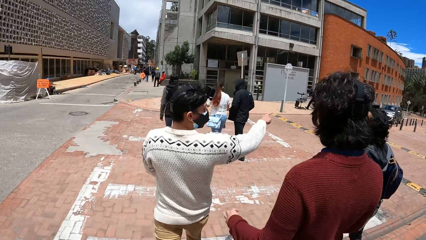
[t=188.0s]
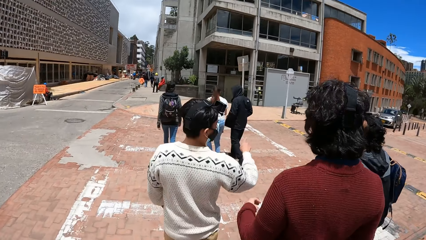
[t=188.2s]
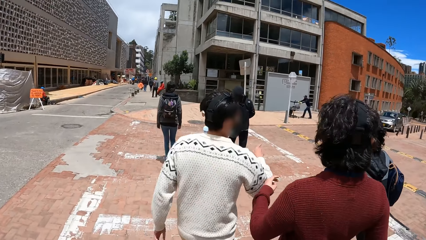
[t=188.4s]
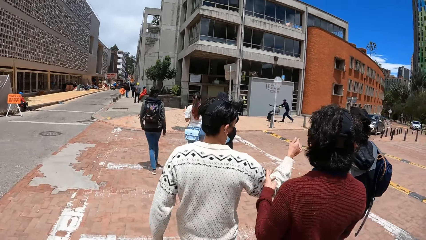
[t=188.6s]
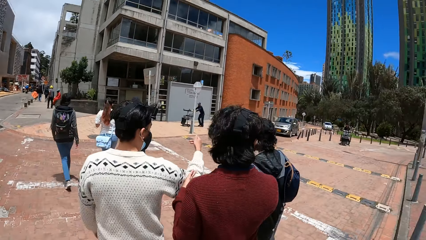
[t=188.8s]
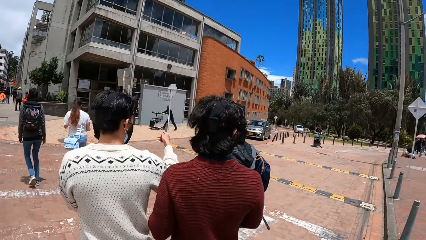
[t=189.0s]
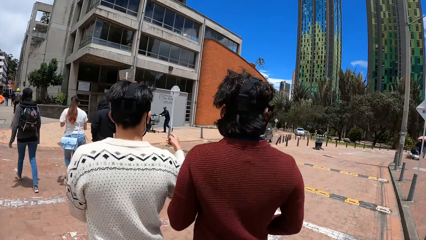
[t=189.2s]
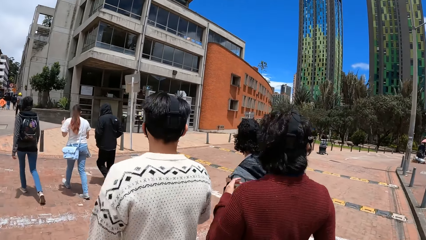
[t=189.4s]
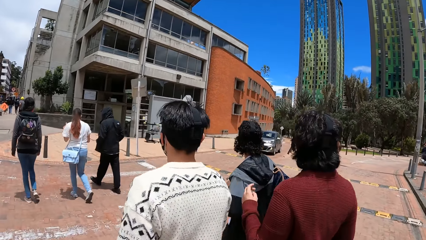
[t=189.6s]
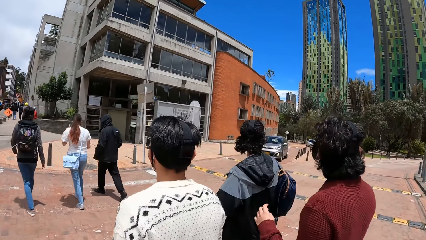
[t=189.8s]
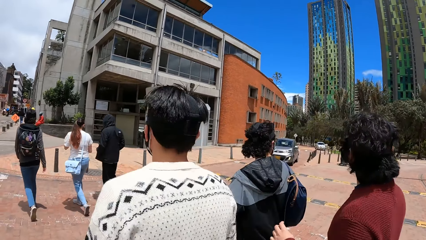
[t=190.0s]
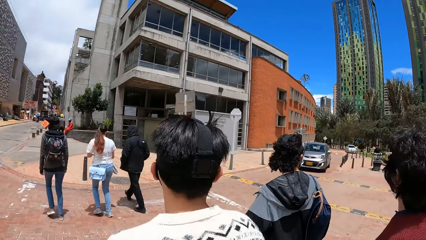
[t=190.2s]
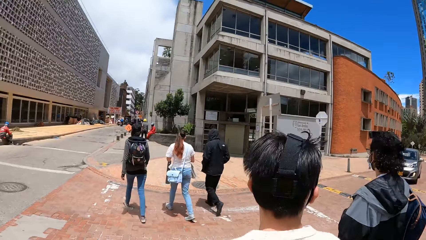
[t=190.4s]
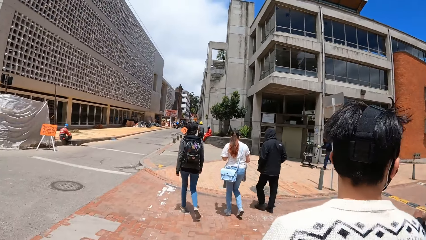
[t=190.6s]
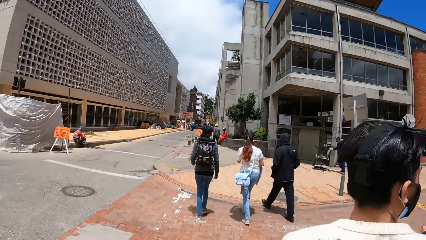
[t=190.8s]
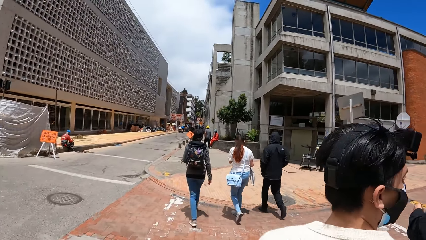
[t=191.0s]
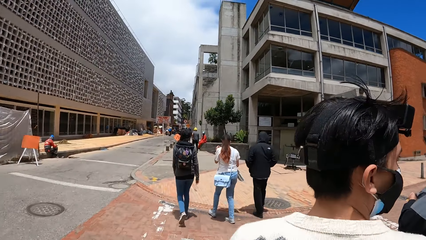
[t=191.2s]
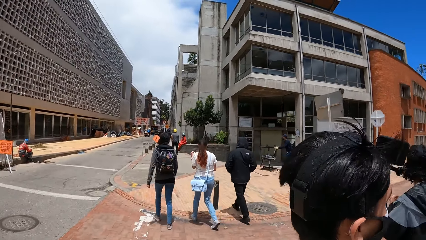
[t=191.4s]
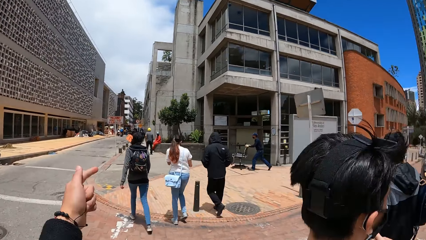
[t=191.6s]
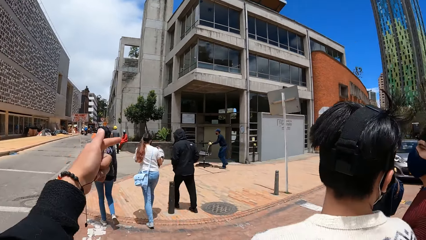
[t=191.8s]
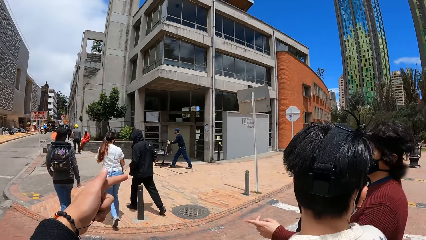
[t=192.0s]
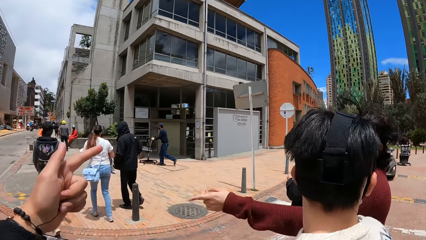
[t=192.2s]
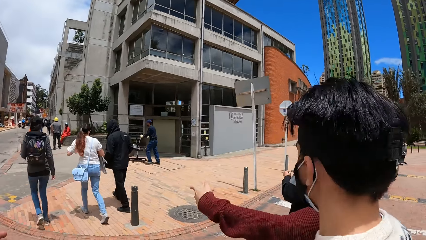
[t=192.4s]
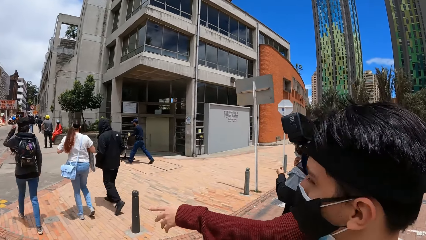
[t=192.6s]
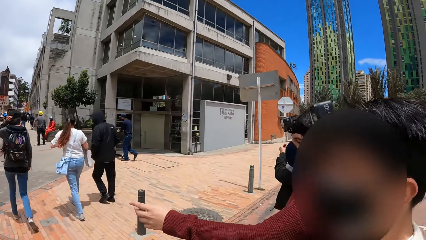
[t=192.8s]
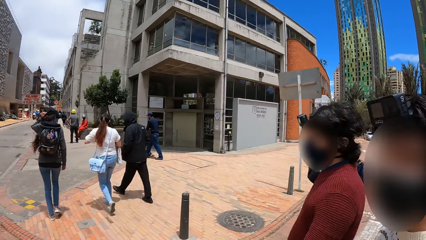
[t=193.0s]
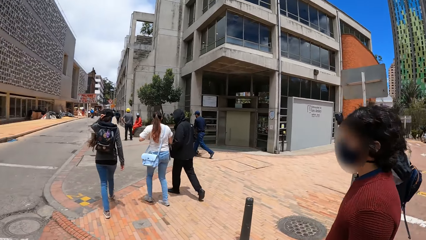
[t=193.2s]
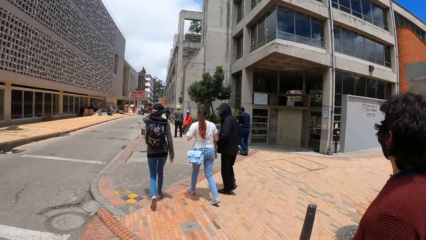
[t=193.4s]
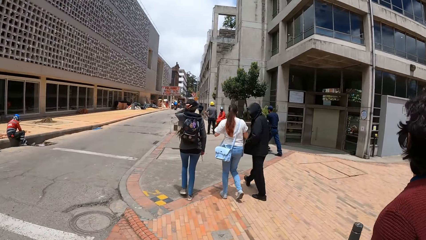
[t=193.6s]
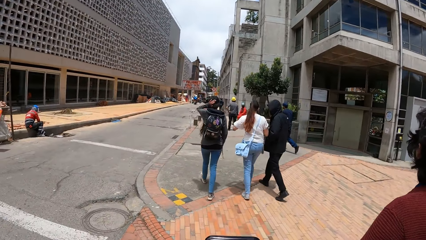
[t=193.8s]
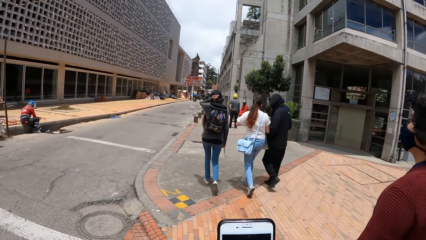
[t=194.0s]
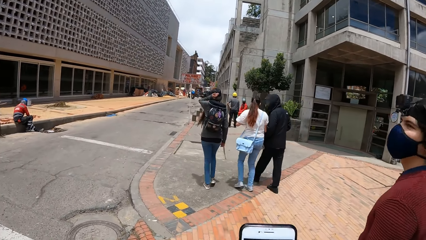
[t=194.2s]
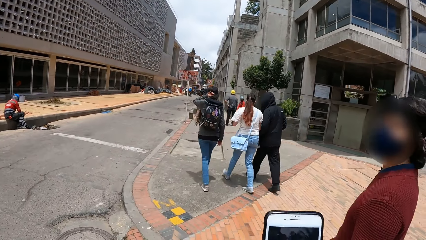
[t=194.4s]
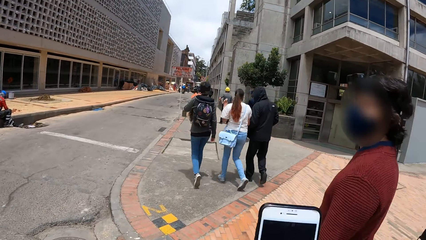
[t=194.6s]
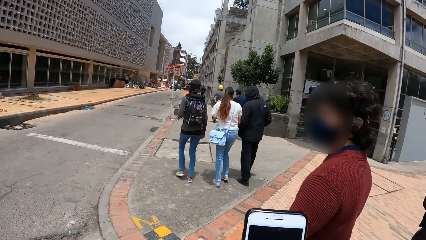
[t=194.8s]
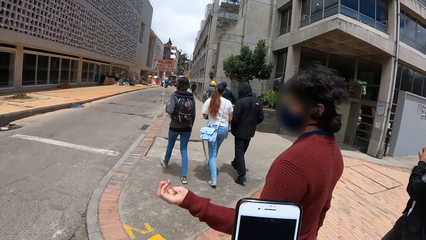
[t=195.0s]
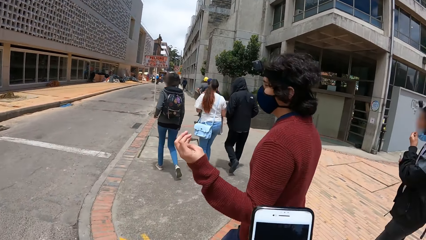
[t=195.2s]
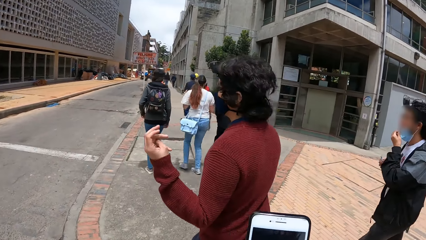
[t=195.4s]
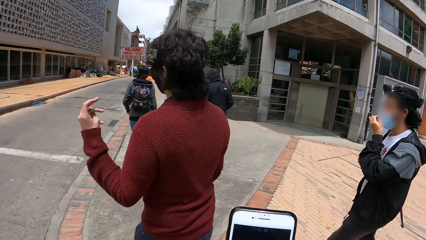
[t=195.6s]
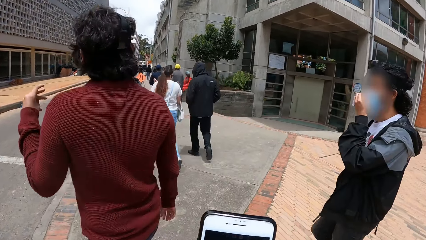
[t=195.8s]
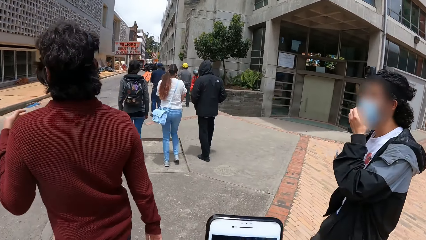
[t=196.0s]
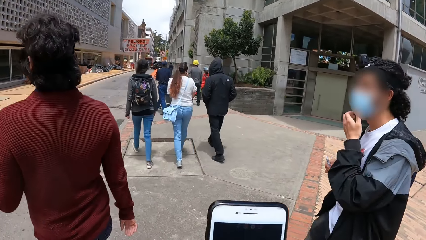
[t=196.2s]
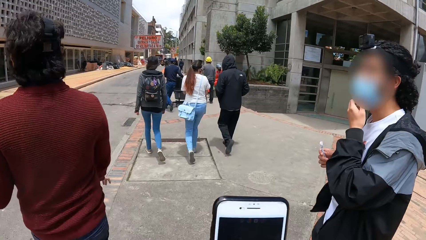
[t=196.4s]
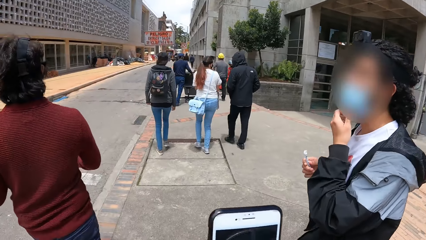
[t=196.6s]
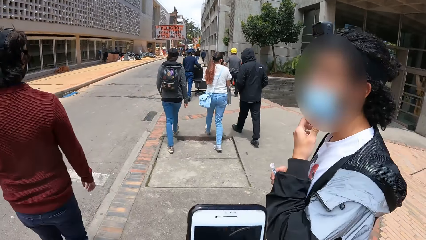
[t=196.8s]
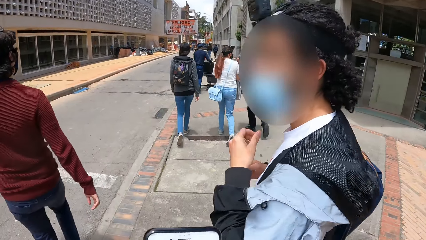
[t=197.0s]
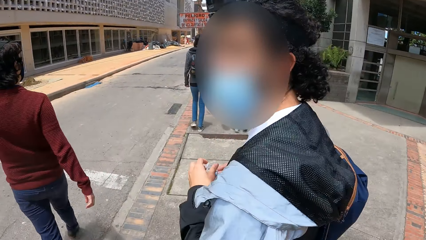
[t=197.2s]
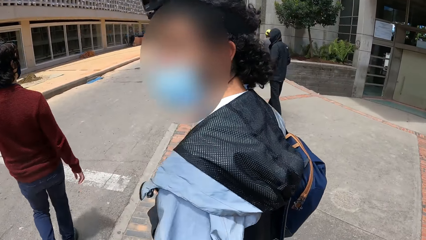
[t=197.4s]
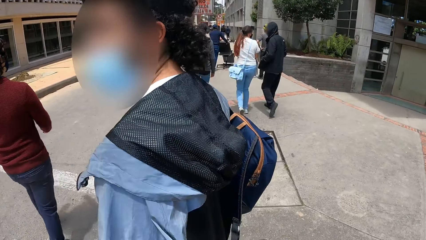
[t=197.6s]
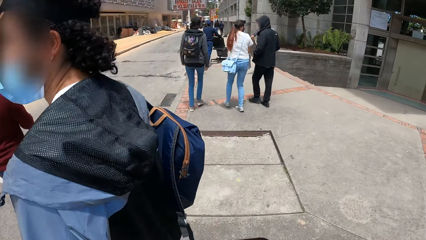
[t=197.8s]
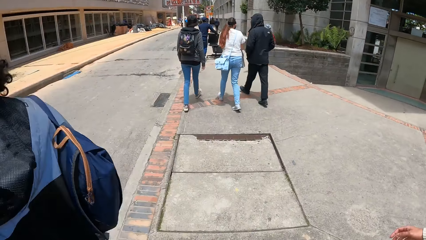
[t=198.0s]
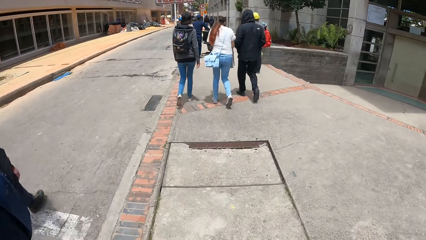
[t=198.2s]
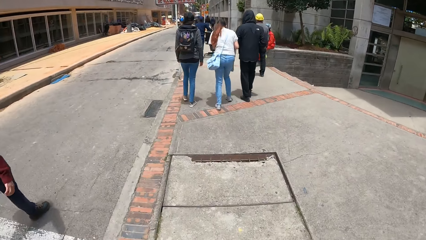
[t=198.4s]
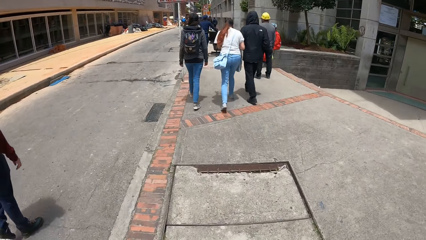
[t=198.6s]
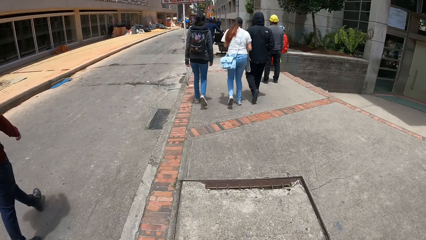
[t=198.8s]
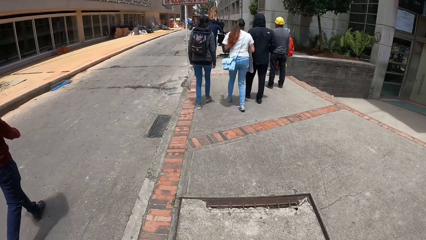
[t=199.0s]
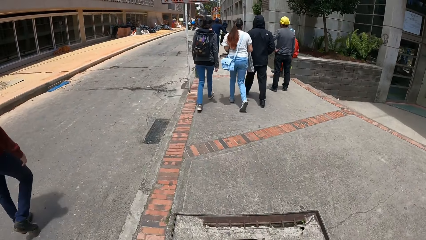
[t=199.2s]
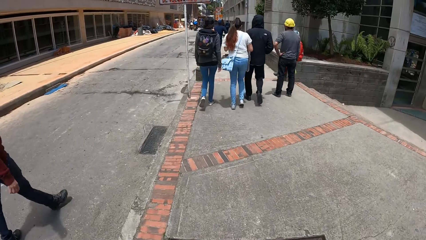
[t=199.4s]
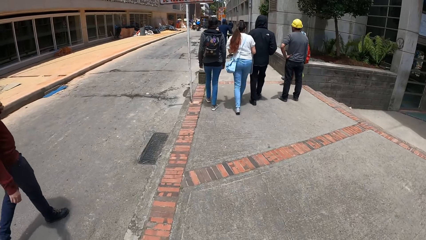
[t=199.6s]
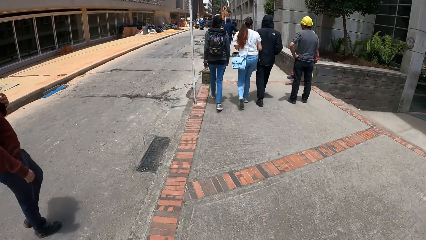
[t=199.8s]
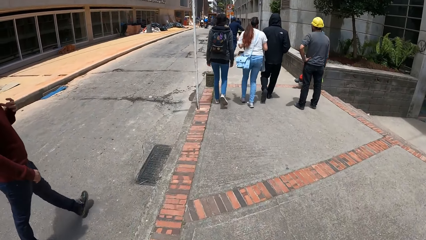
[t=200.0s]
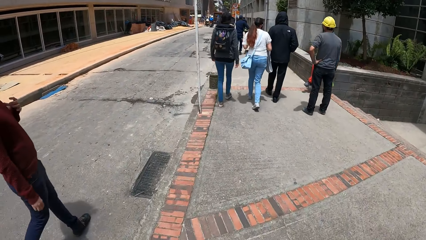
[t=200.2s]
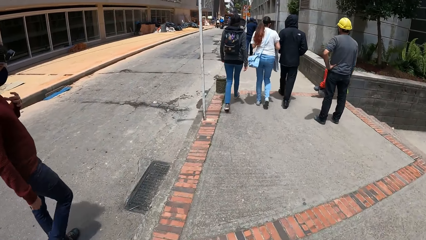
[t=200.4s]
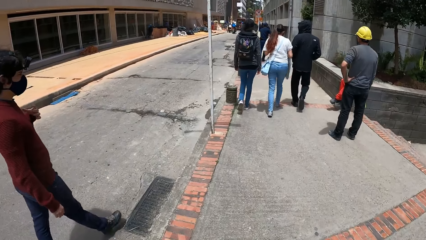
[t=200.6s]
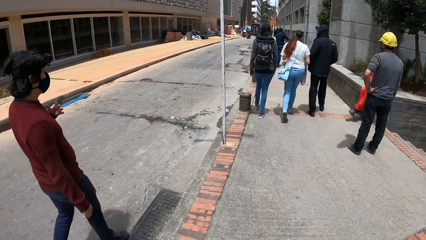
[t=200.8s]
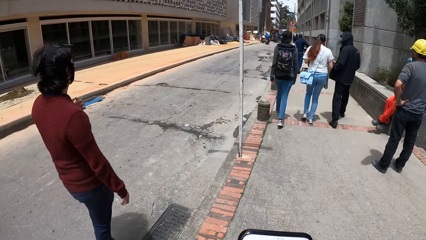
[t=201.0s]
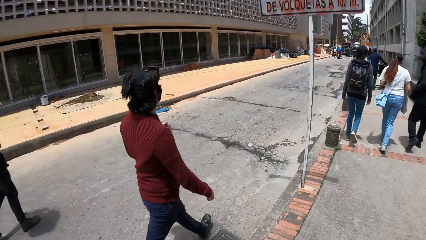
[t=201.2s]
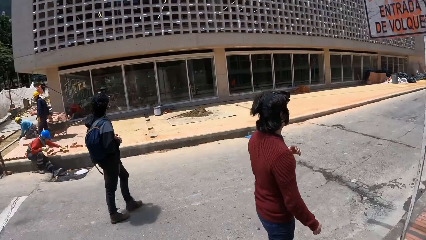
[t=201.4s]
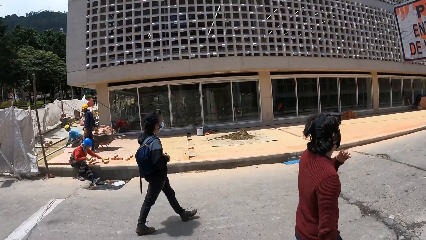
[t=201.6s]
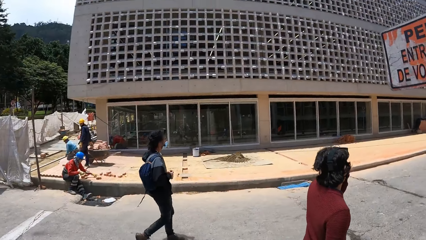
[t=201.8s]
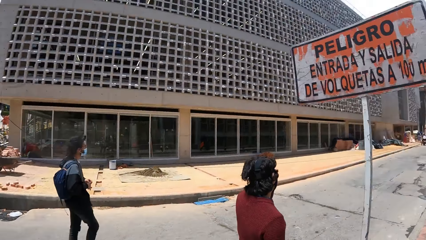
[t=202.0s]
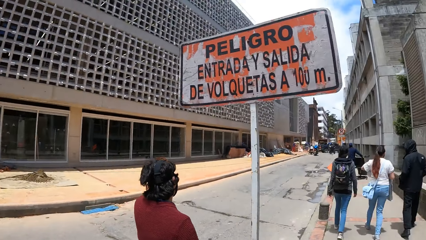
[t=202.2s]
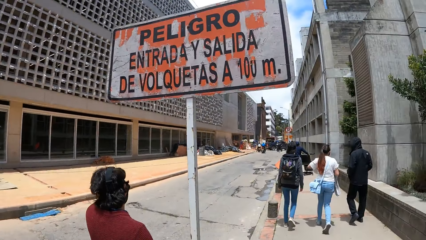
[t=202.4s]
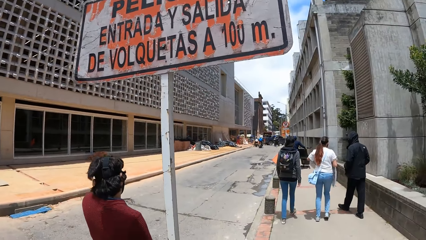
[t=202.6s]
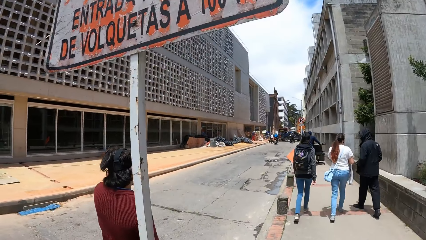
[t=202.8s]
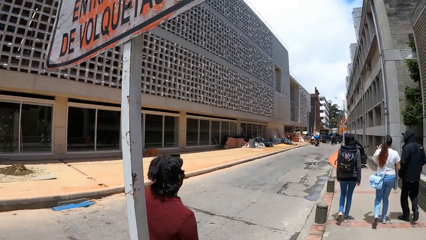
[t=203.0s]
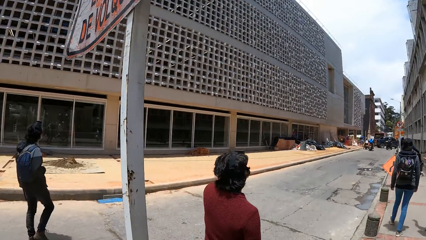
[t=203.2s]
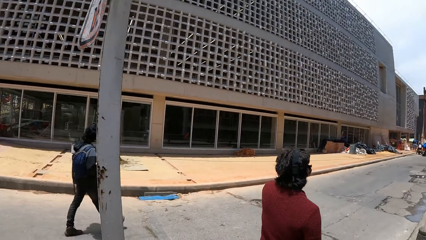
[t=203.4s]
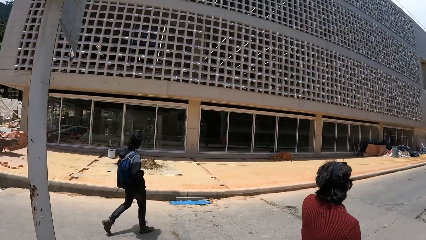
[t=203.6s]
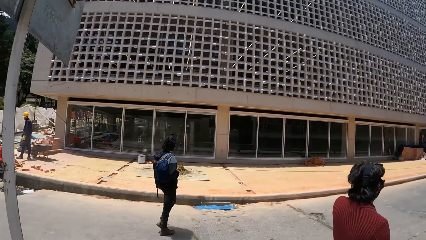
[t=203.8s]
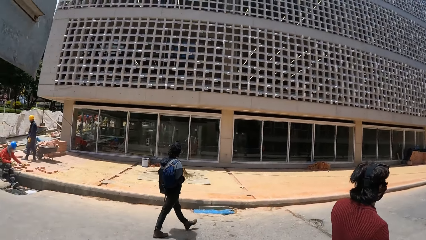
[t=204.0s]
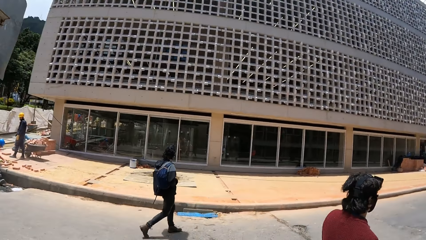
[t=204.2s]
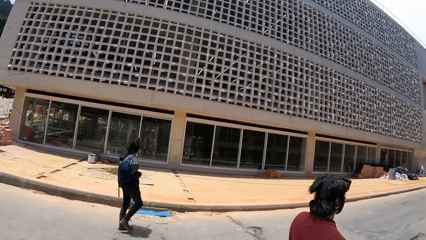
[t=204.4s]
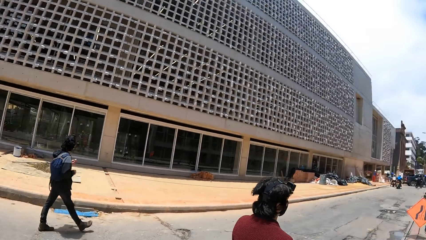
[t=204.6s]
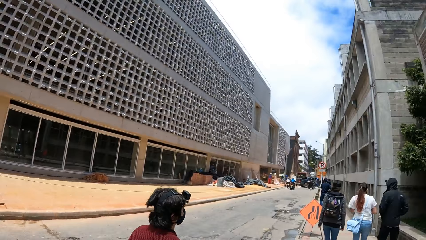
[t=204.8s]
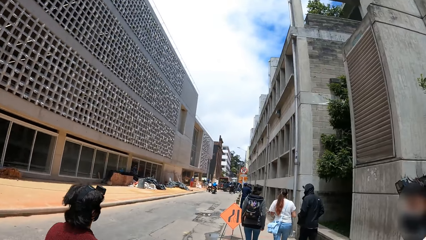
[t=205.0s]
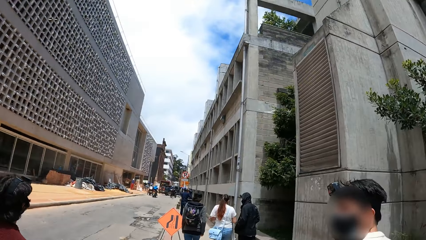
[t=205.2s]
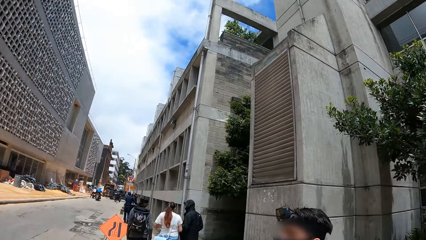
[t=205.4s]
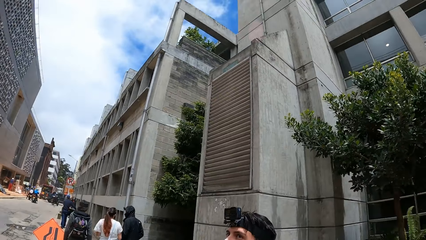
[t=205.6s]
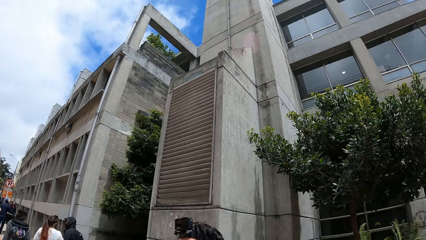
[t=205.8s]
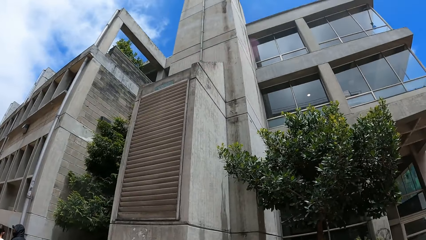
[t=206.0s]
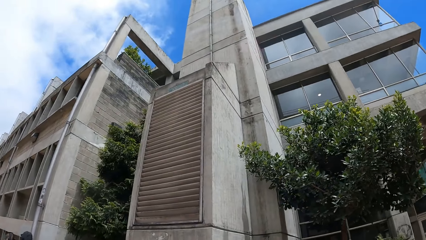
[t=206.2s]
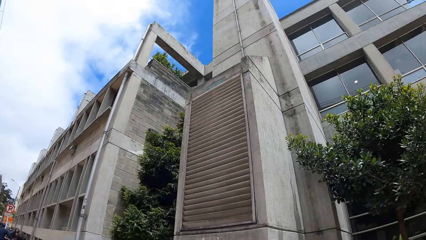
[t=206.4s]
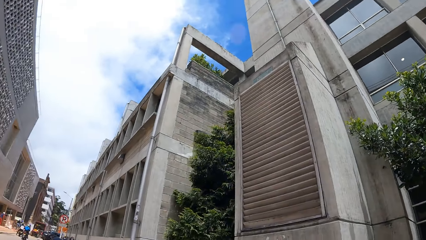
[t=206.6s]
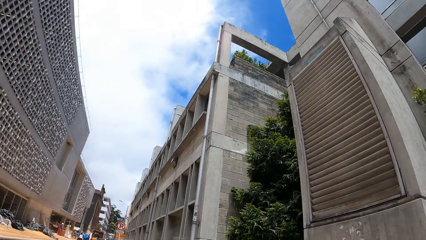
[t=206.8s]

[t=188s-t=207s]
A man walks around. Another man walks along a woman. The camera wearer interacts with a man and another man. He walks on the sidewalk with the group of people. The first man walks around. A third man walks around. Another woman walks along the woman. The first man walks around. The third man walks around. The camera wearer turns around.
